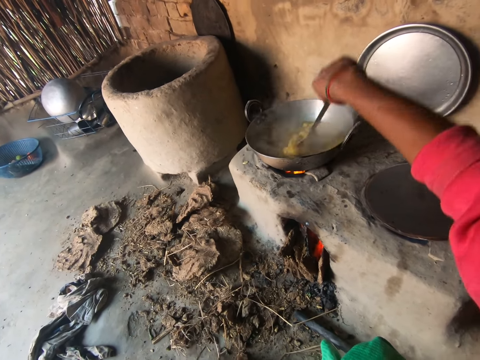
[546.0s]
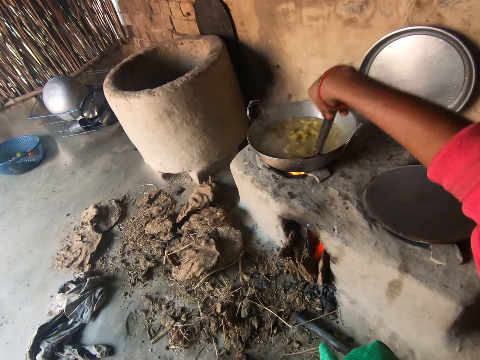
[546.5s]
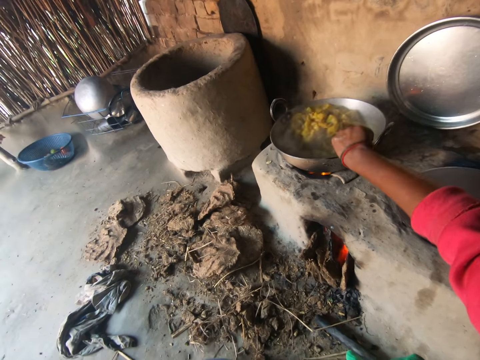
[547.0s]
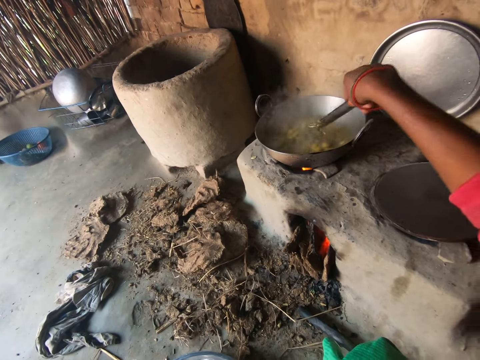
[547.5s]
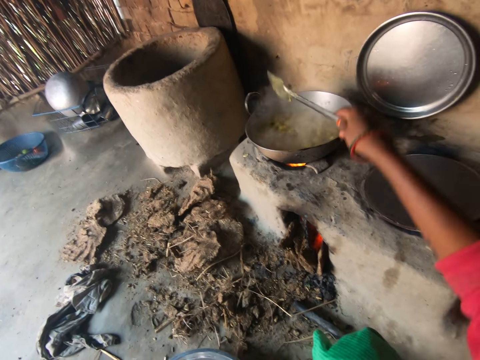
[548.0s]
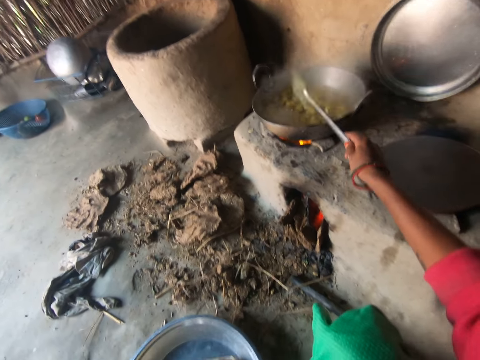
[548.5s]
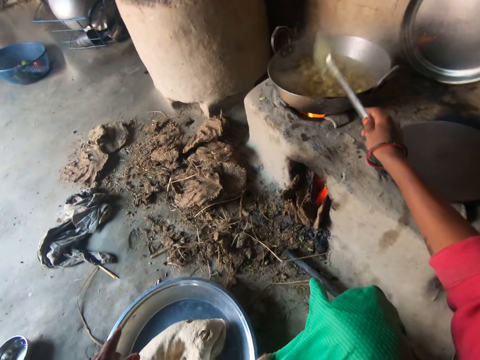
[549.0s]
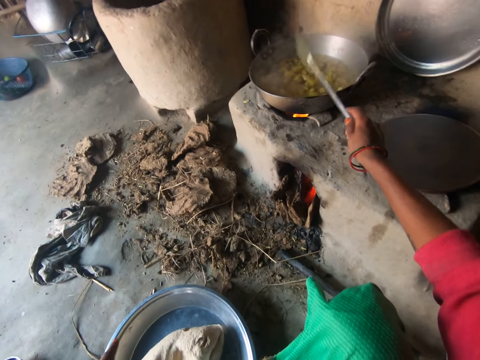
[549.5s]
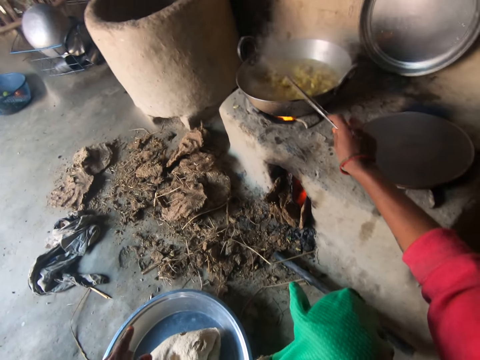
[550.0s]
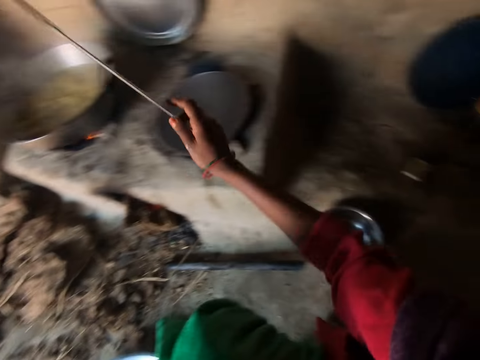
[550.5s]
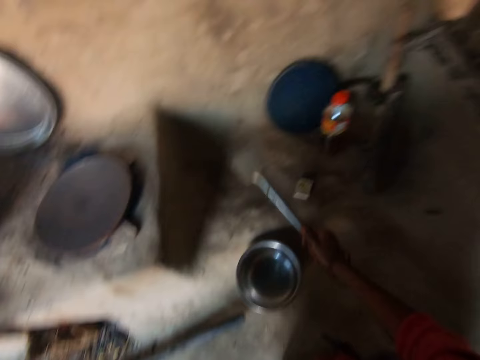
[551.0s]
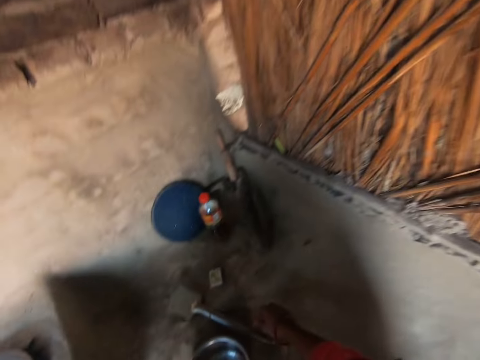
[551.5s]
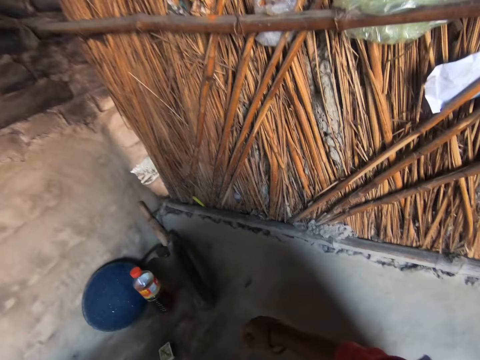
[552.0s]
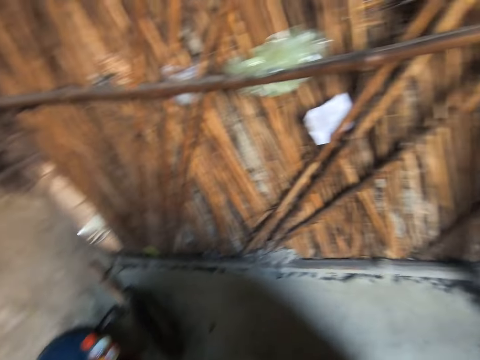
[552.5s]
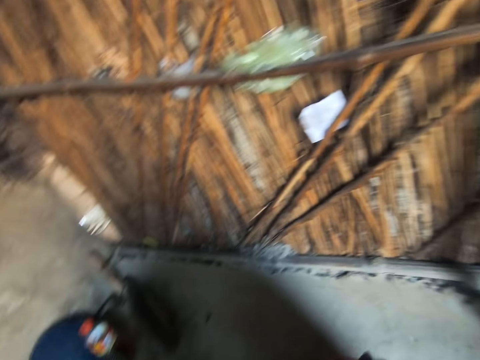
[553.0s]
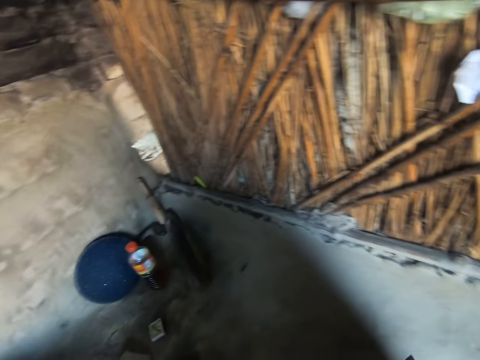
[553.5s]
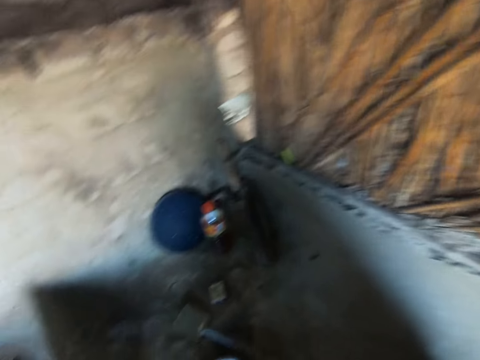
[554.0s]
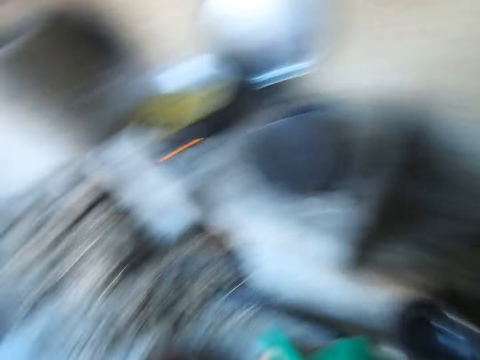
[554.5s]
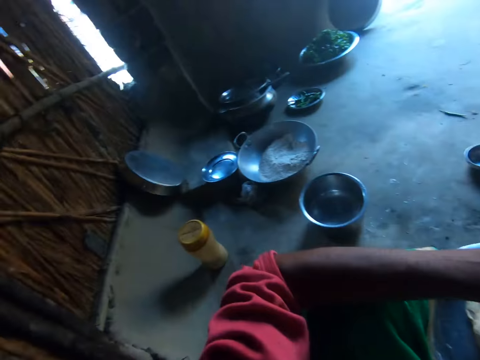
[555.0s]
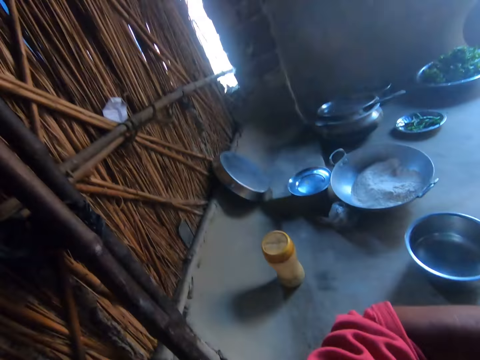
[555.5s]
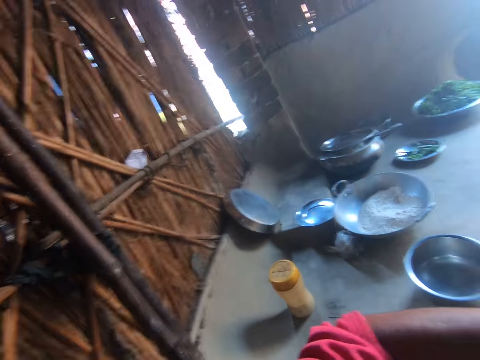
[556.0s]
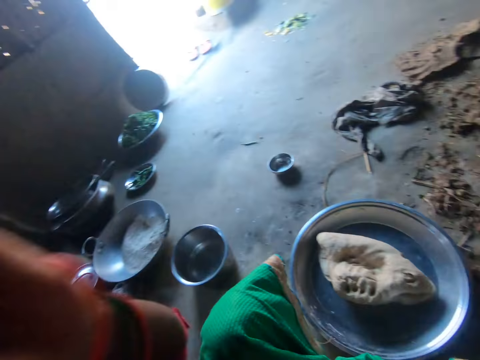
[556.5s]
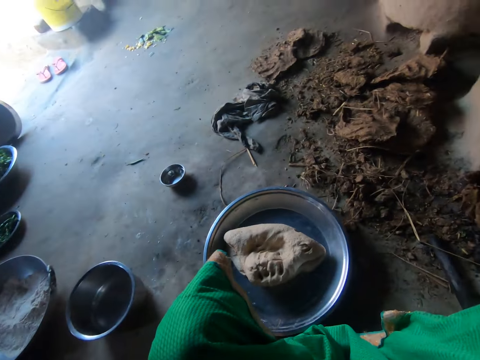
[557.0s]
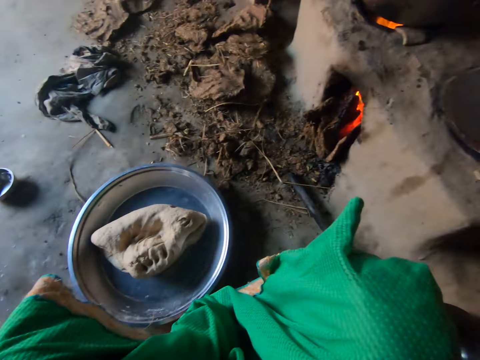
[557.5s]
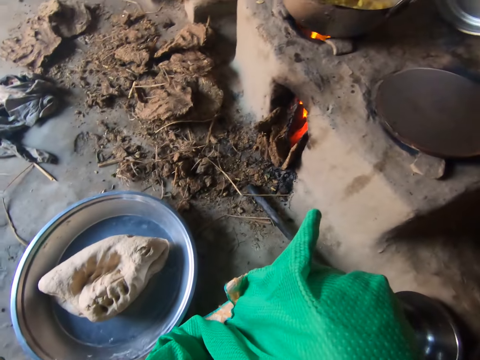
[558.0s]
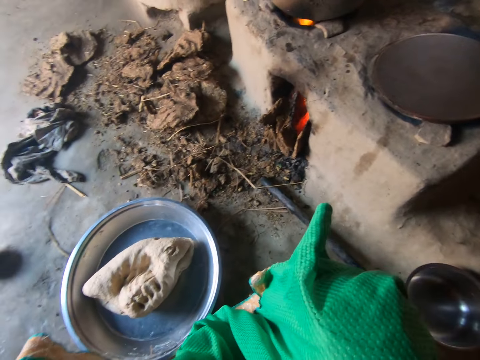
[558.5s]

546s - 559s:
The camera wearer shakes off food from the spoon. She drops the spoon on the floor with her right hand. She looks around. She lifts her left hand.

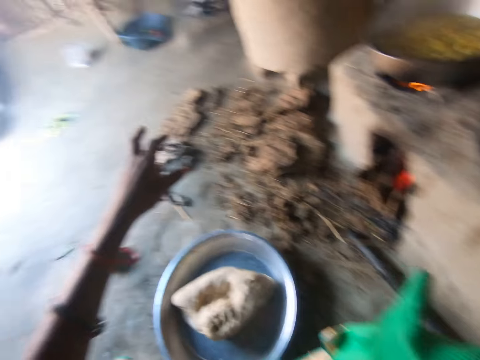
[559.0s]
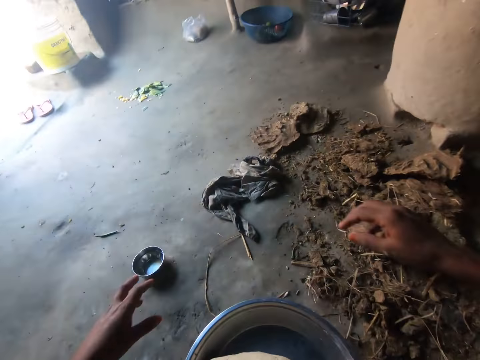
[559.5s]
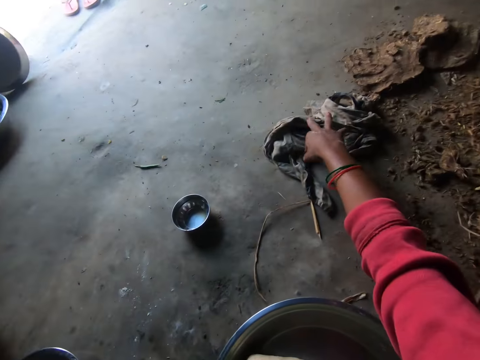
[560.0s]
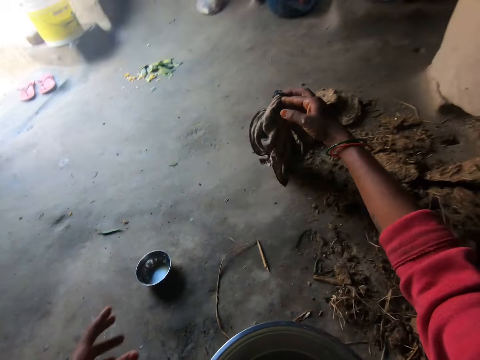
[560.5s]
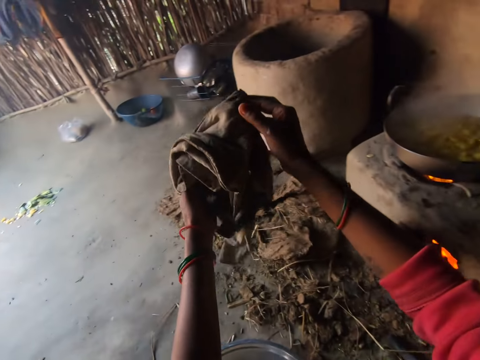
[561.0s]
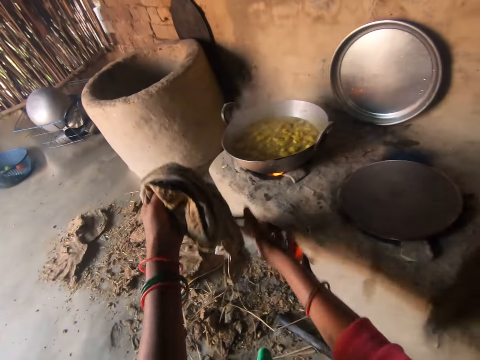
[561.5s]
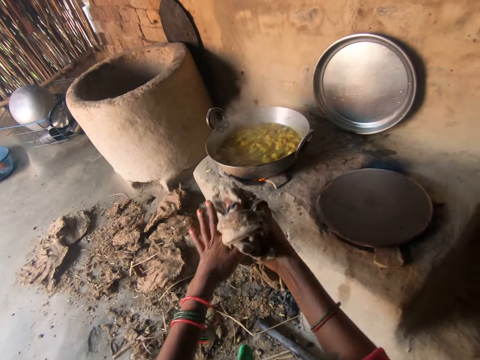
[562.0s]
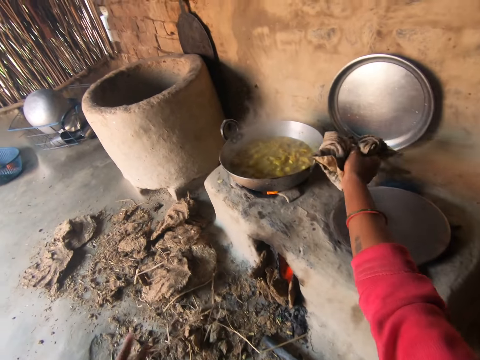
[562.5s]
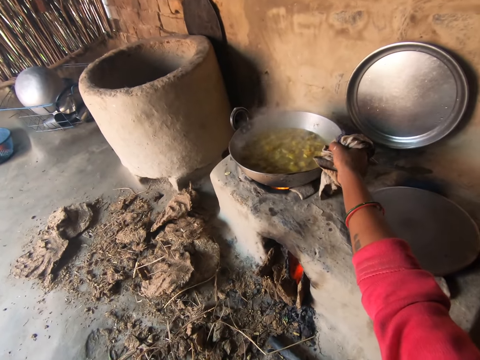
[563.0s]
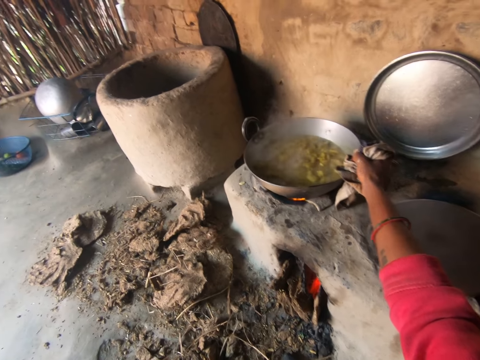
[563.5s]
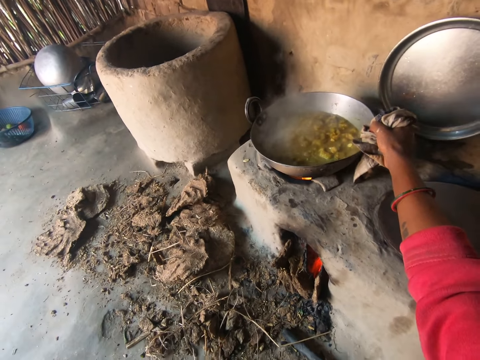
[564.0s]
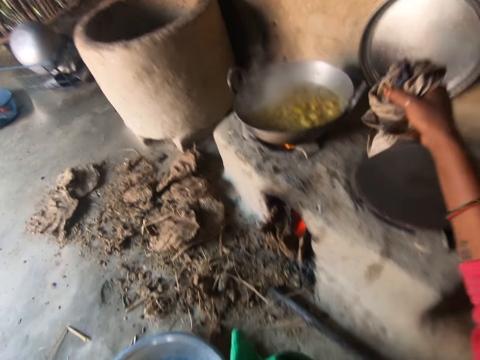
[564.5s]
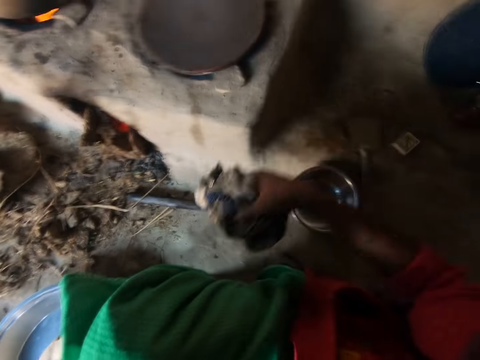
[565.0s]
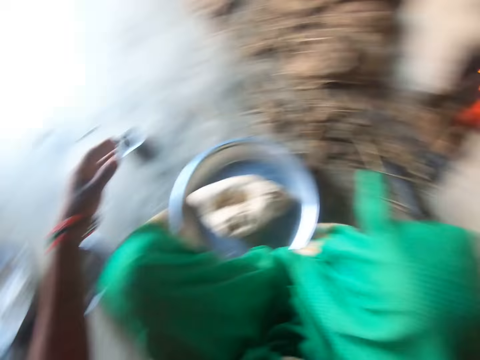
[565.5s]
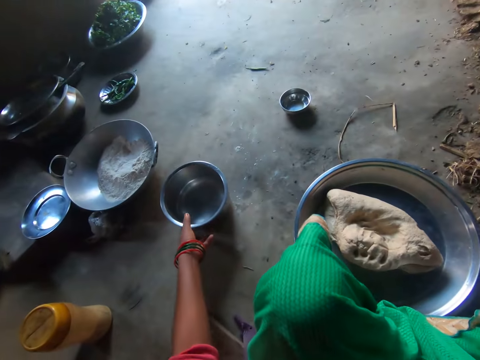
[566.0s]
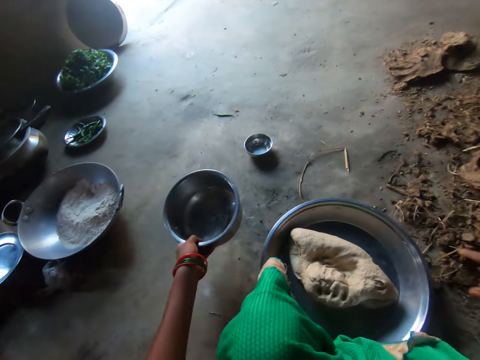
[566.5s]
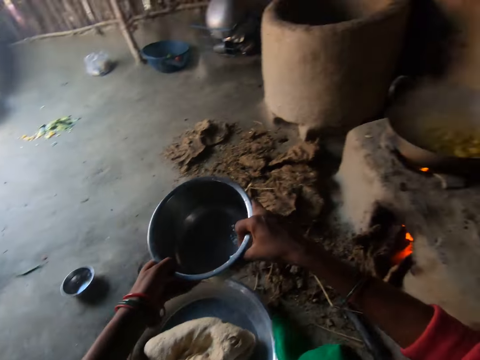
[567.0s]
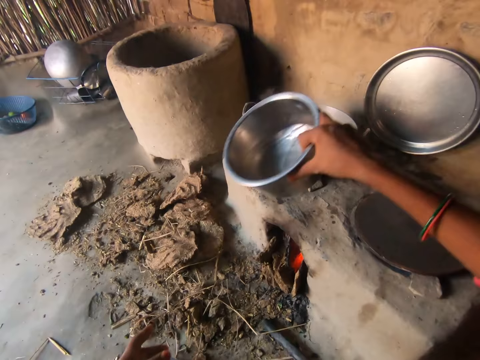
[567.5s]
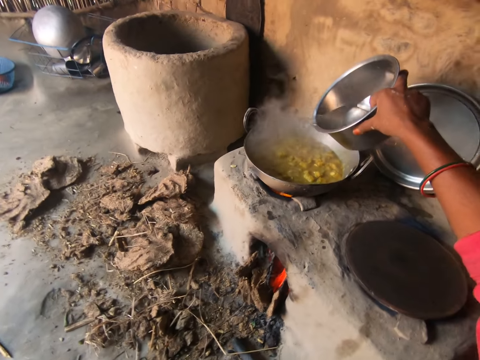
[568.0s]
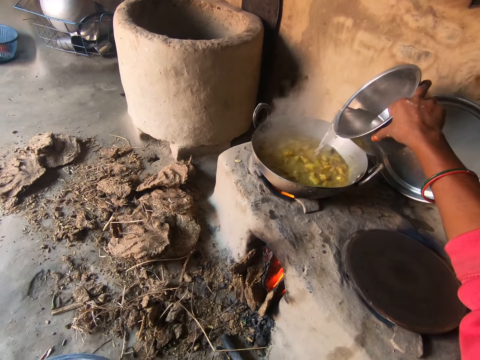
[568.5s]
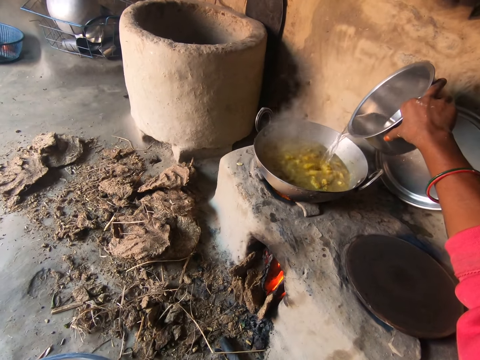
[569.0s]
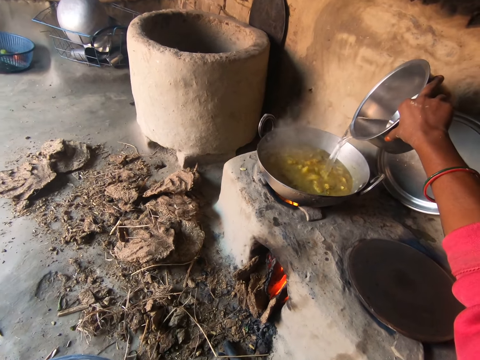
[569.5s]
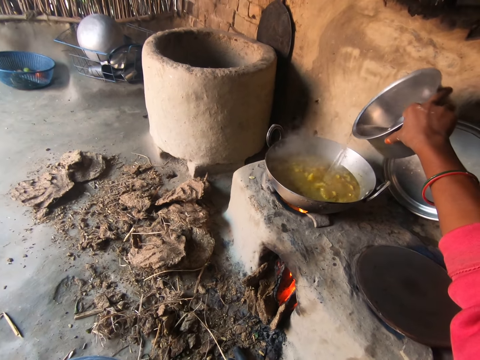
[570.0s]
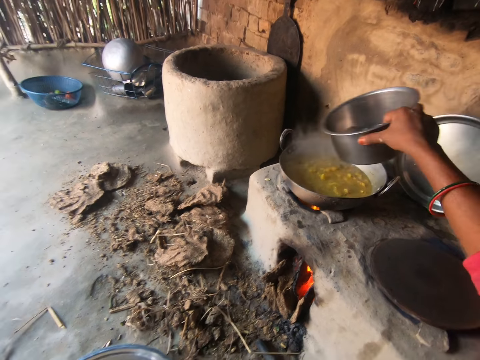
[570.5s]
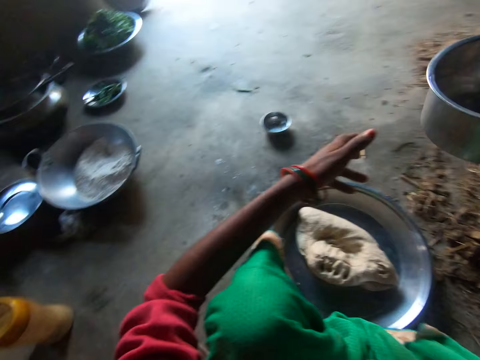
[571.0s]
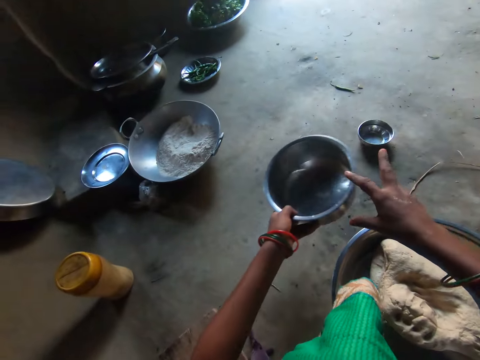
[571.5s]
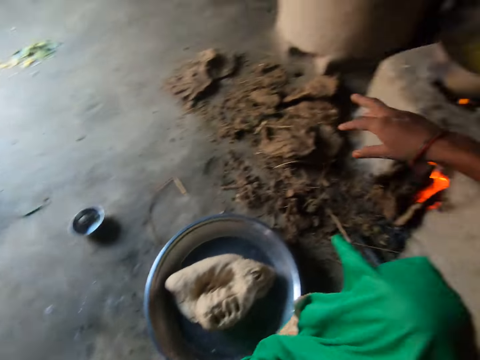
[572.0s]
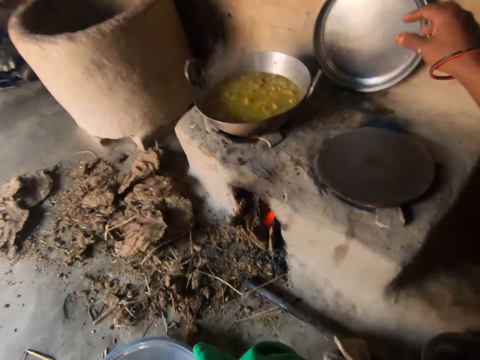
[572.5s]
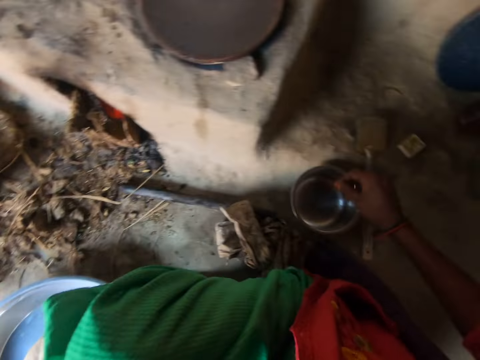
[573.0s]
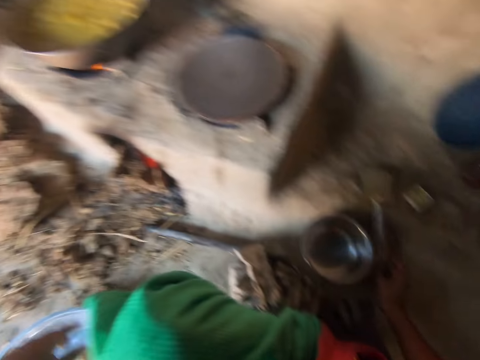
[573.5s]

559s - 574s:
The camera wearer picks a rag on the floor with her right hand. She folds the rag. She touches the pot handle with the rag in her right hand. She holds the pan with the rag and moves the pan. She drops the rag on the floor. She carries a bowl of water on the floor with her left hand. She transfers the bowl to her right hand. She pours water from the bowl into the pot. She moves the bowl to her left hand. She drops the bowl on the floor. She takes the spoon on the floor with her right hand.
